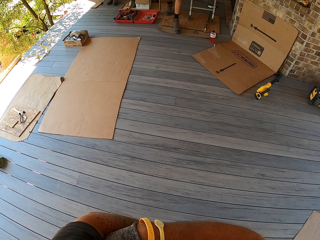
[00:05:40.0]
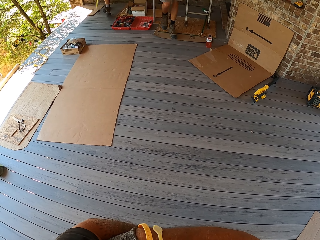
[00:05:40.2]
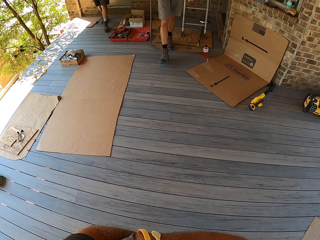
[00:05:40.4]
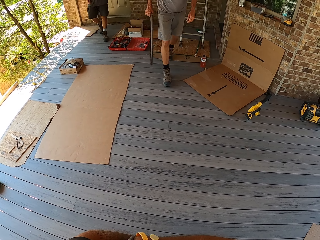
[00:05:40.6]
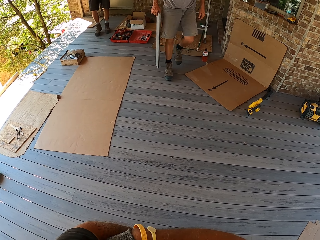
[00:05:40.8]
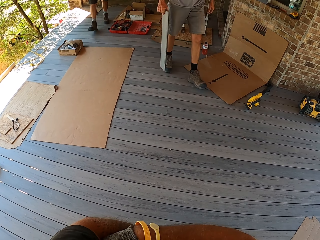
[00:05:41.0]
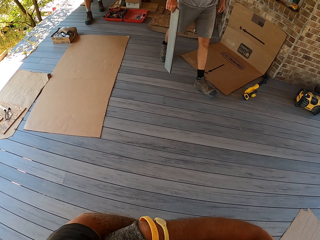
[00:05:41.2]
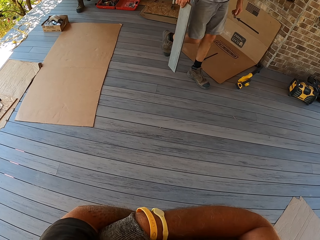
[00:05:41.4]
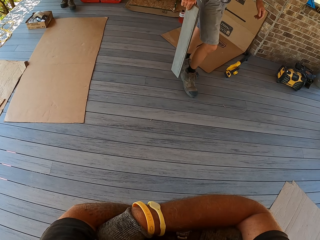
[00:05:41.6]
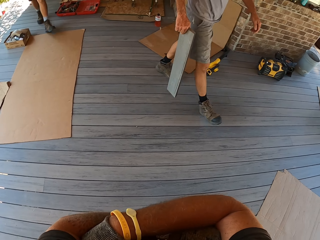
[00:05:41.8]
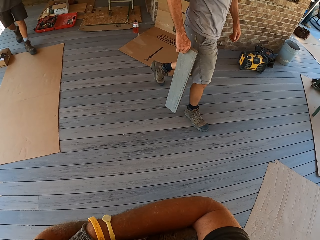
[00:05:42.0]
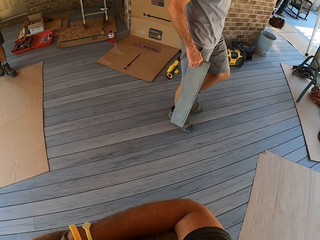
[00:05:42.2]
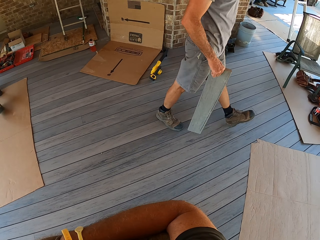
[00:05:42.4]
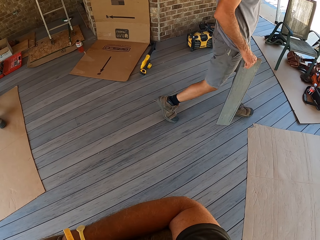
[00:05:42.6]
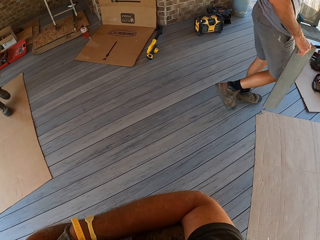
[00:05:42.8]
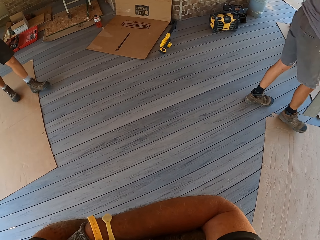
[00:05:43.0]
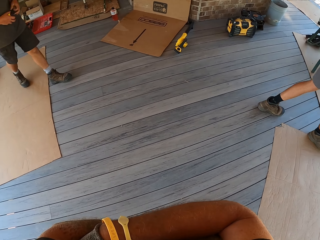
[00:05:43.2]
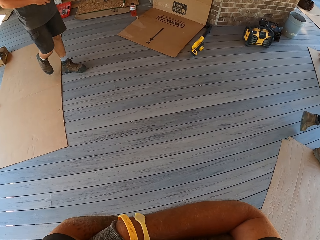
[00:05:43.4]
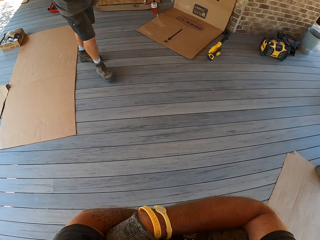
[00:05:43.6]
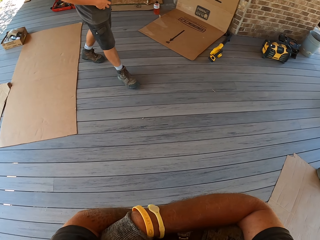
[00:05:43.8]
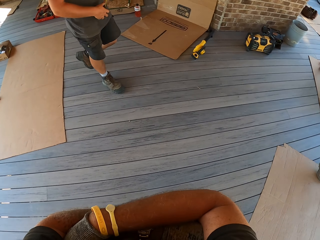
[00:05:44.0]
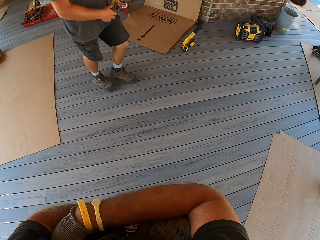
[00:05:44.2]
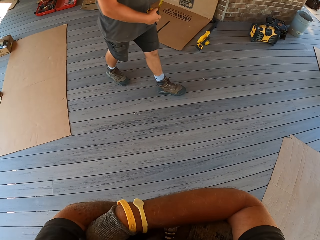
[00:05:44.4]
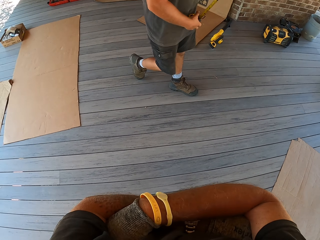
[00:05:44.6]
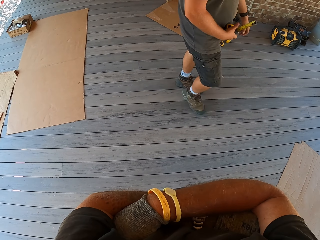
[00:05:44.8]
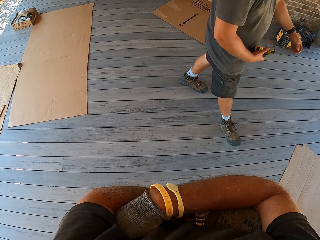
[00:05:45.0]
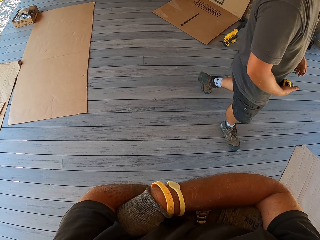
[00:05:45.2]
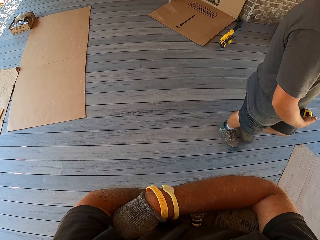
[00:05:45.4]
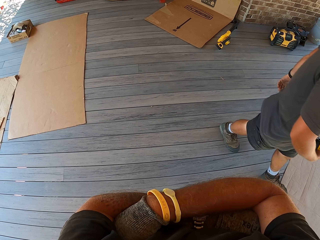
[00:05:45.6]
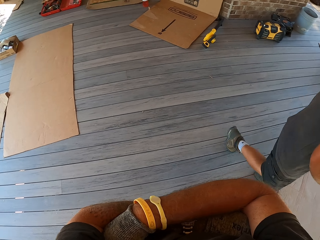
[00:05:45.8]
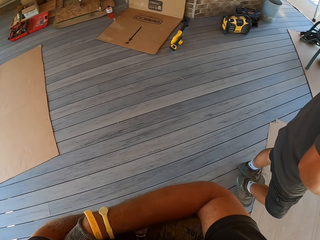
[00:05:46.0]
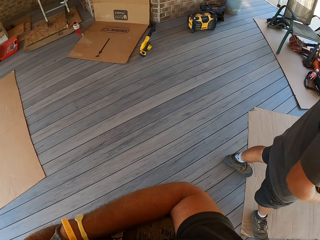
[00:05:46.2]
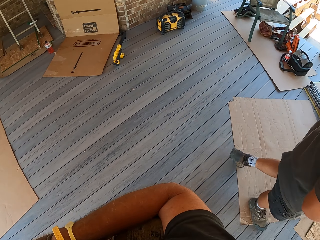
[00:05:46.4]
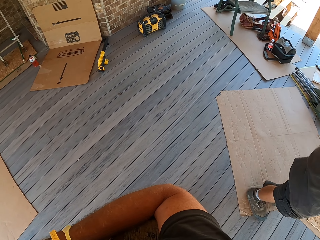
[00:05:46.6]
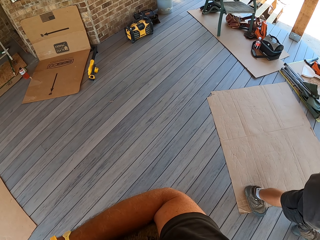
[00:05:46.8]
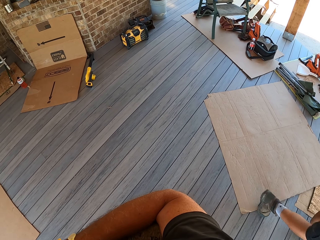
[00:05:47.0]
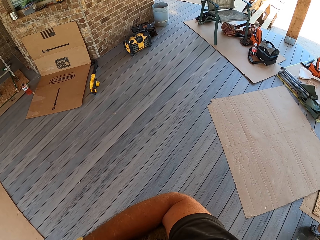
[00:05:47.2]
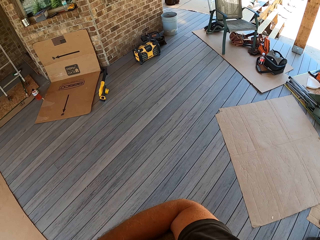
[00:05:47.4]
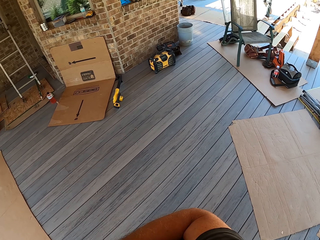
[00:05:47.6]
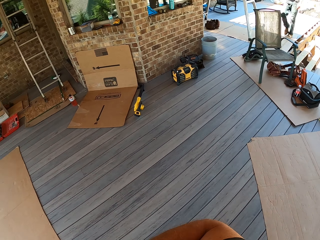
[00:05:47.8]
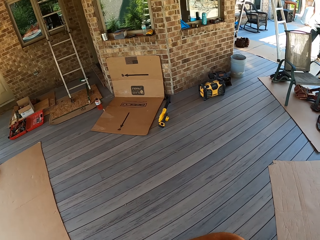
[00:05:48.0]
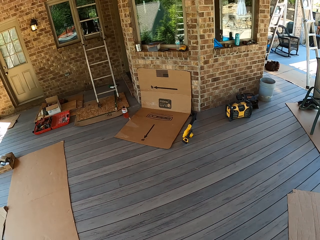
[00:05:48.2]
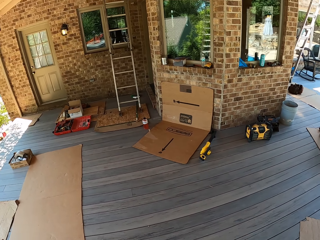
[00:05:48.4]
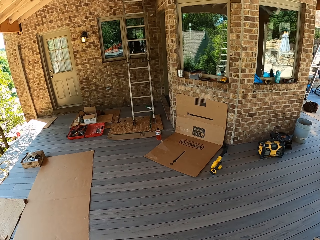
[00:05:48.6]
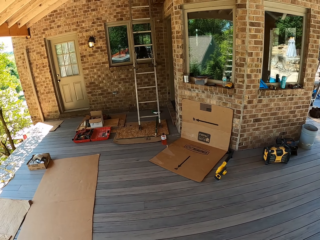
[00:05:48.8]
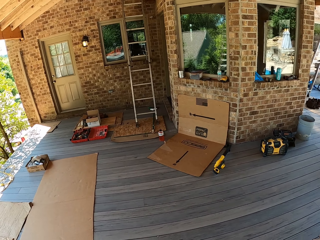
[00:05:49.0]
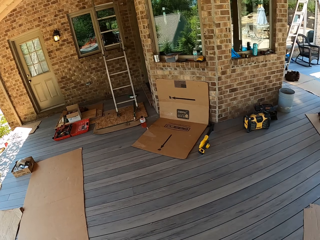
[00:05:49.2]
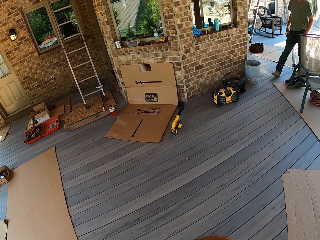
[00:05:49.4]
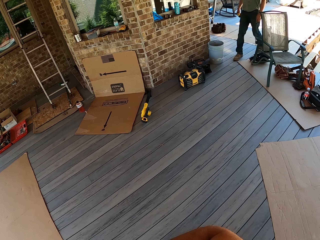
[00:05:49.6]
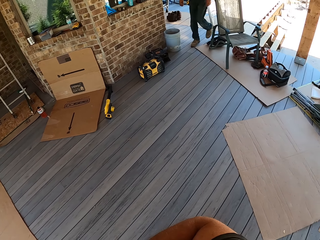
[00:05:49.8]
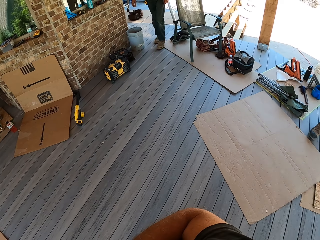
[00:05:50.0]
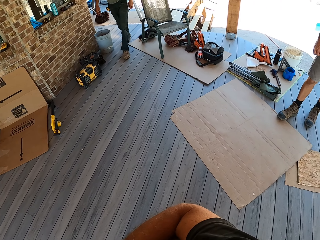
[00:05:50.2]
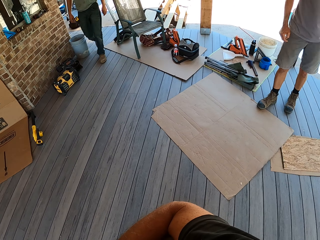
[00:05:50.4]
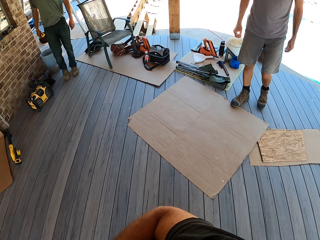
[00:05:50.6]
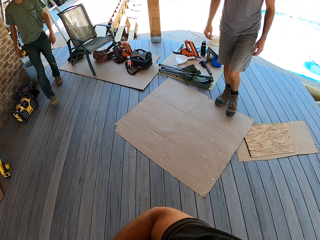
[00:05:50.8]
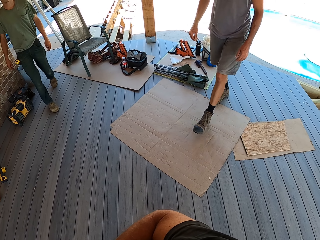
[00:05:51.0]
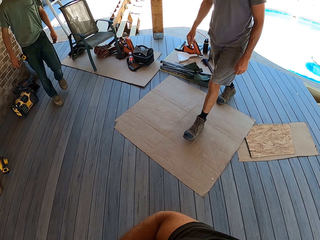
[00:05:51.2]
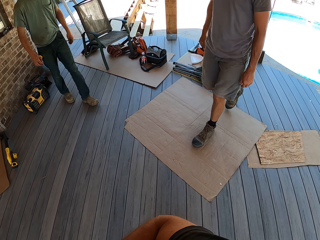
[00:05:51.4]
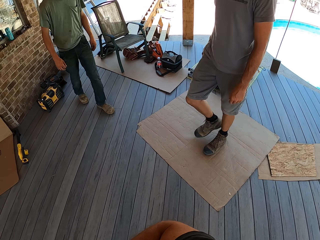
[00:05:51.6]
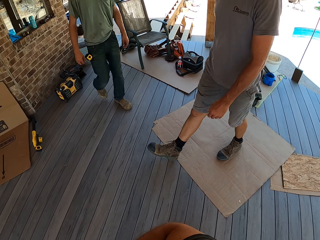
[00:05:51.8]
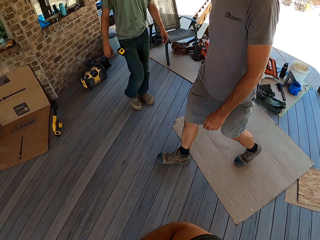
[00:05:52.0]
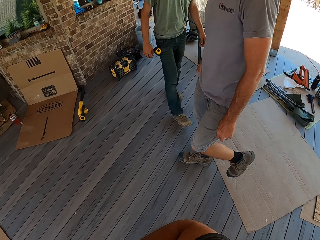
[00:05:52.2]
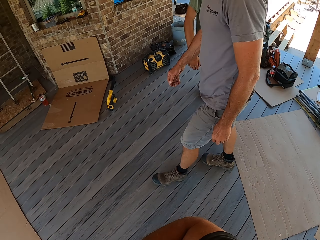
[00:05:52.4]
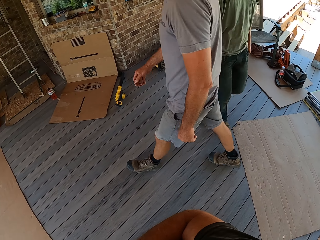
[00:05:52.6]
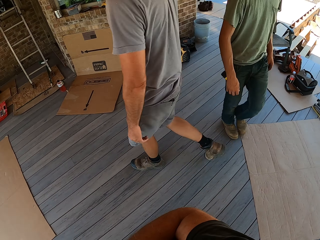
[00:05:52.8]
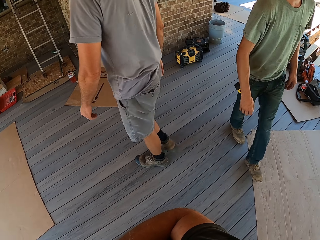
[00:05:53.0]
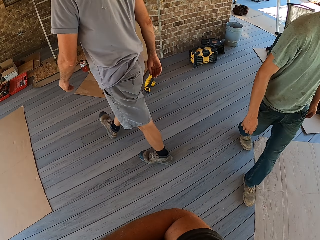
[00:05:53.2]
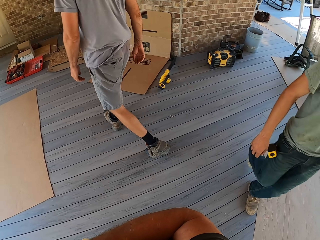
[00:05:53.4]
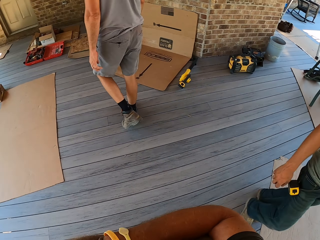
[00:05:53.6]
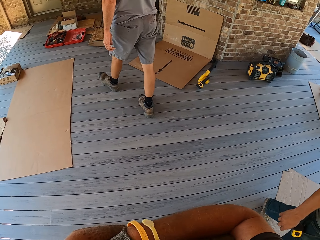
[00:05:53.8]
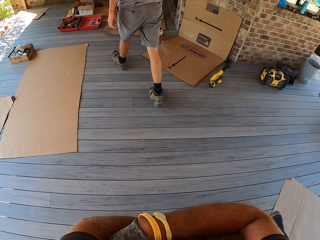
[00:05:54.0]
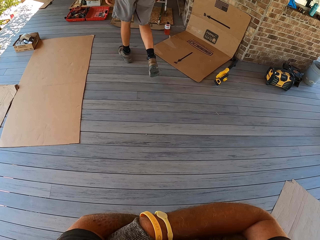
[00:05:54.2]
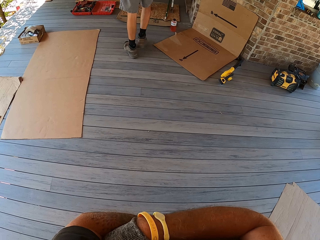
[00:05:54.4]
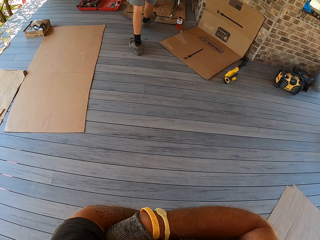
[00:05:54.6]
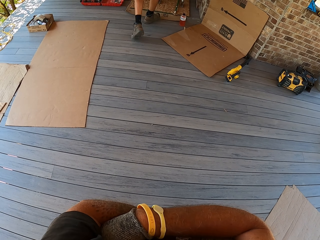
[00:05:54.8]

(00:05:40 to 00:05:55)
A man carries wood and walks on the floor. The camera wearer looks around. The man walks on the floor. Another man walks on the floor.

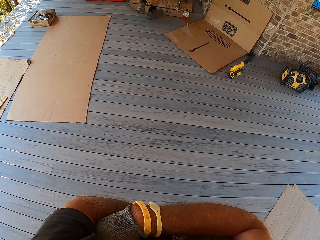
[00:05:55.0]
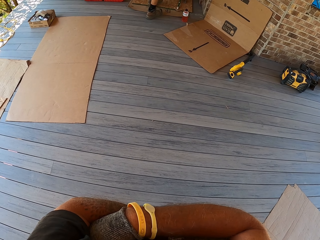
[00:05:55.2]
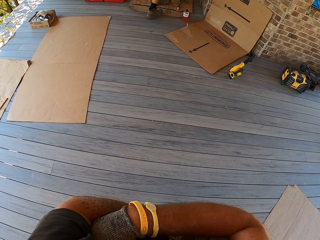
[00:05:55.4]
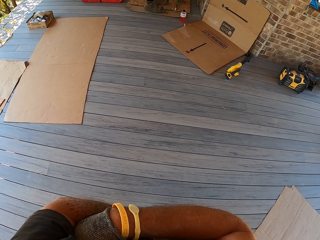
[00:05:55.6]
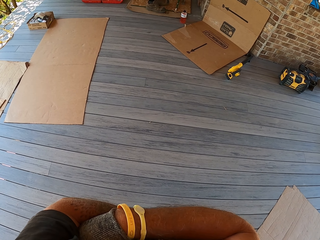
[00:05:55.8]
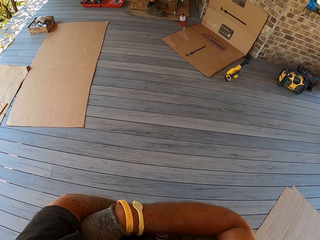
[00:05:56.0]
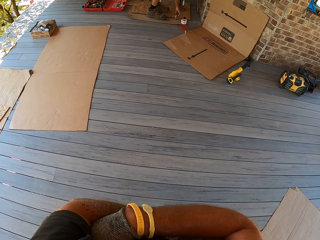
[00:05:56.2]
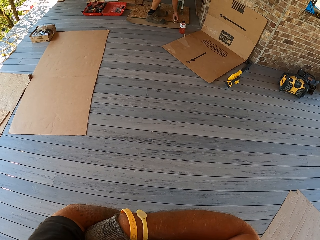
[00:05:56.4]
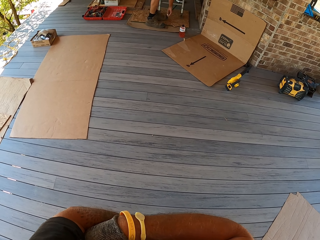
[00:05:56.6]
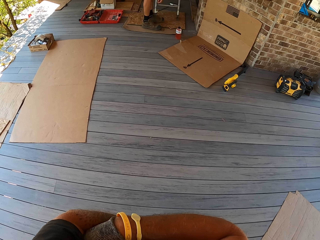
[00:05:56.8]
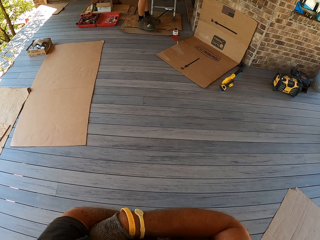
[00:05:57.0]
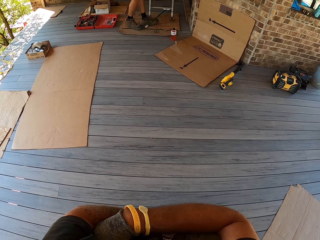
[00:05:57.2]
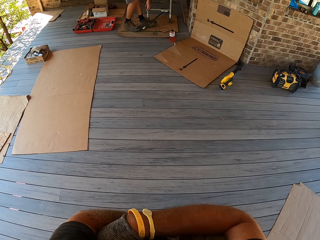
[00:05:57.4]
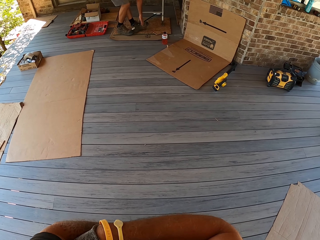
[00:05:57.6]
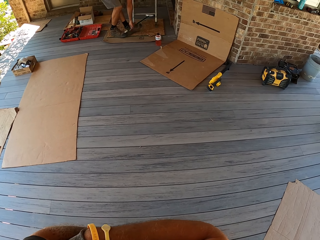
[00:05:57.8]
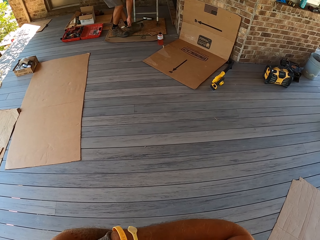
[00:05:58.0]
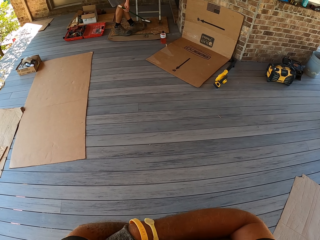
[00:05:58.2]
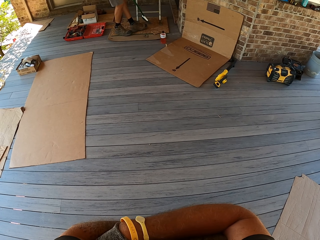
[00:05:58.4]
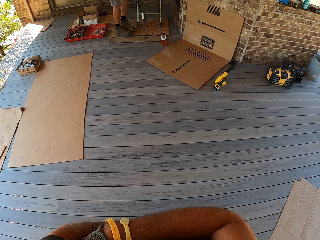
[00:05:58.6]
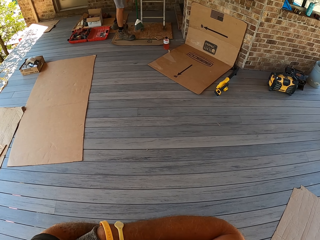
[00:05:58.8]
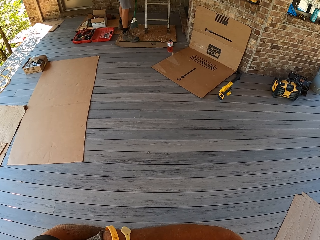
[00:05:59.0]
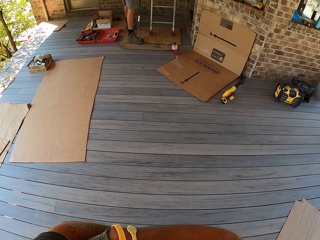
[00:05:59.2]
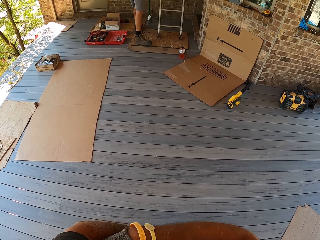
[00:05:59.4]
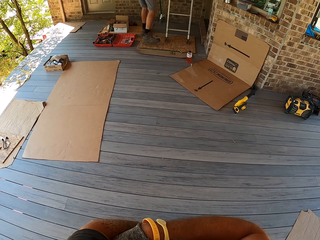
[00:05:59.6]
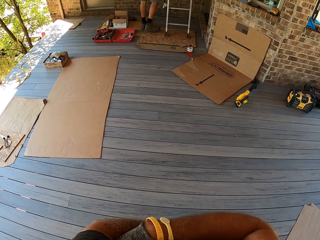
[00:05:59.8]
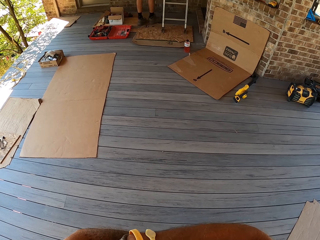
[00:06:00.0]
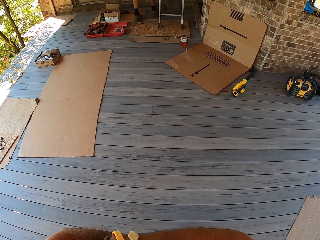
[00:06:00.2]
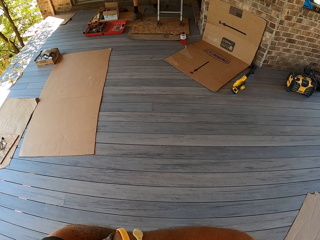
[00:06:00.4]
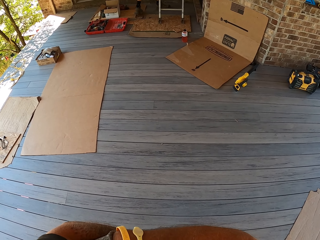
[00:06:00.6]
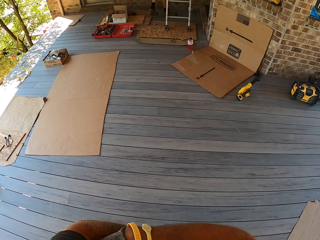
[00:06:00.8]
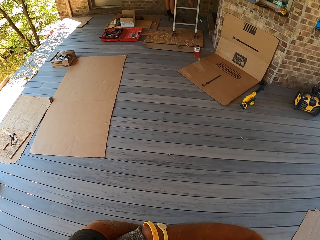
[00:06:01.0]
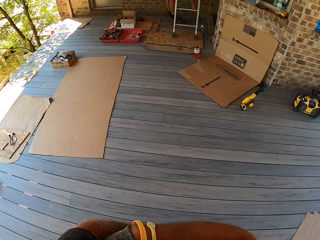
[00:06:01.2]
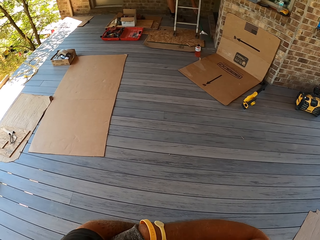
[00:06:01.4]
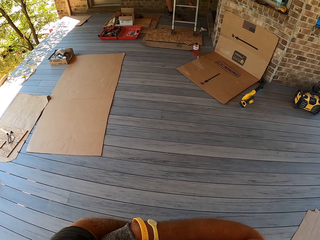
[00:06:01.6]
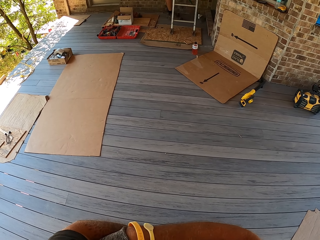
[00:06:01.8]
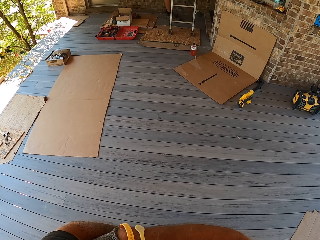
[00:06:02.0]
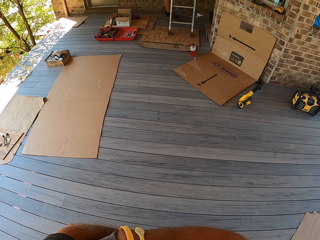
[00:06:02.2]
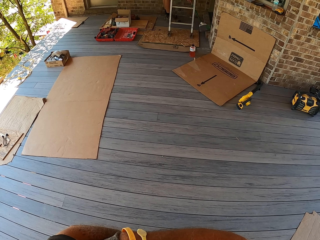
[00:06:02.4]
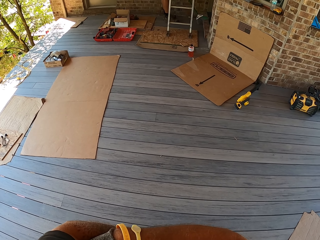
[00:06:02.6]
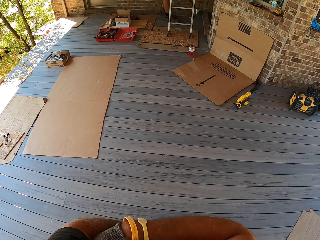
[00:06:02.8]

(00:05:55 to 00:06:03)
The camera wearer looks around. A man picks up a broom.
